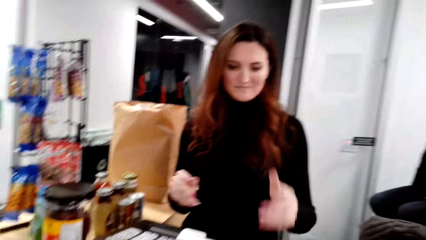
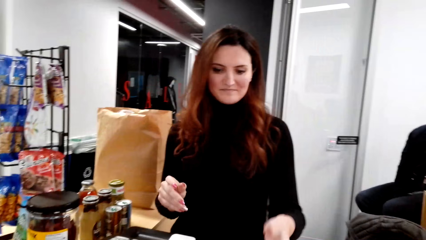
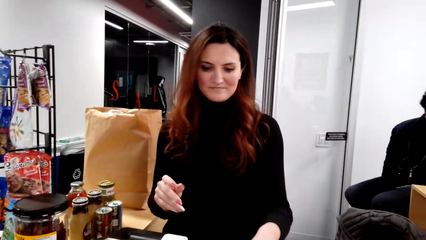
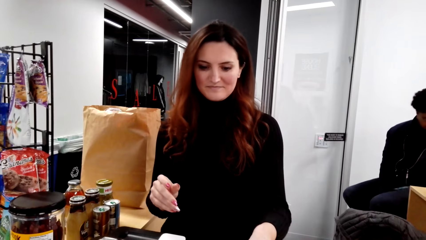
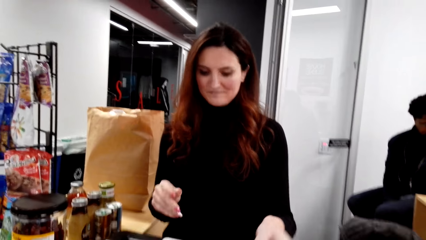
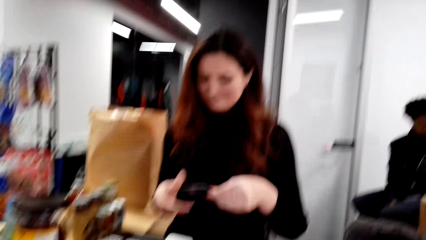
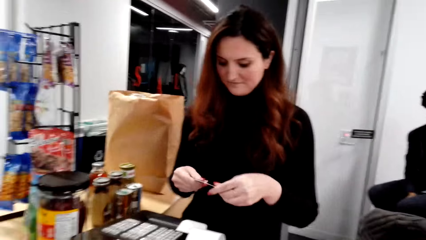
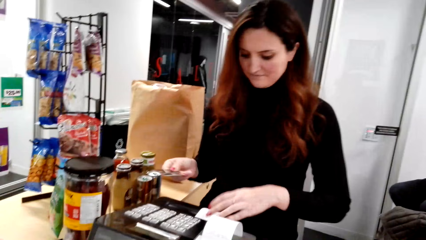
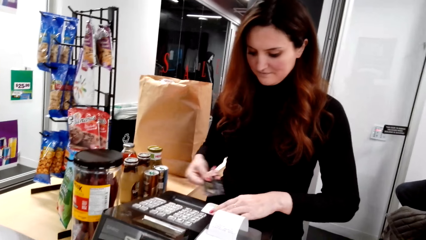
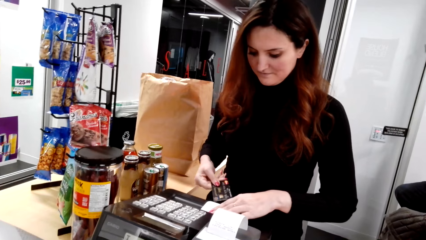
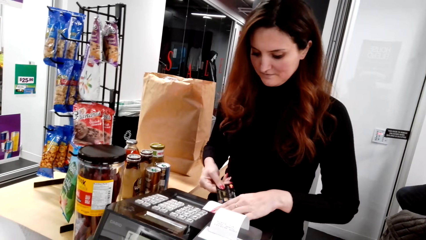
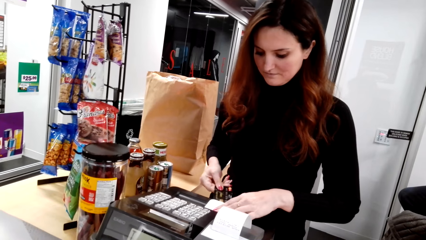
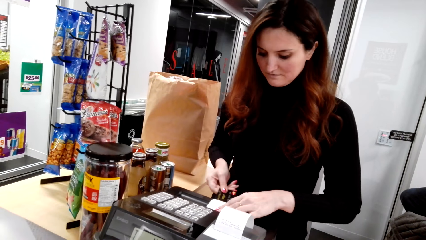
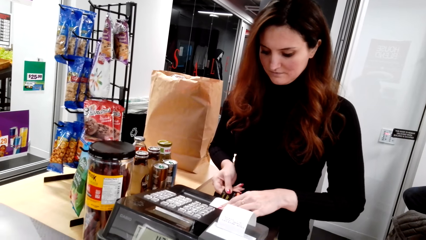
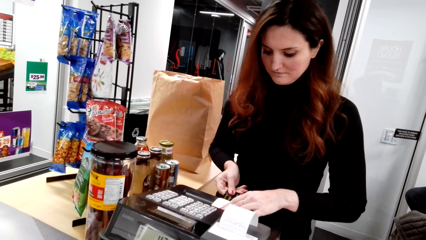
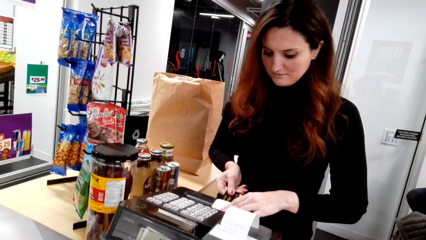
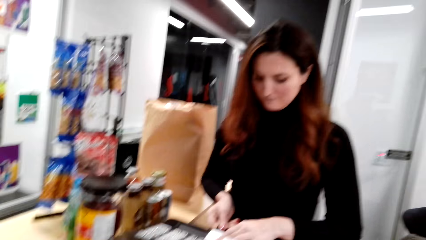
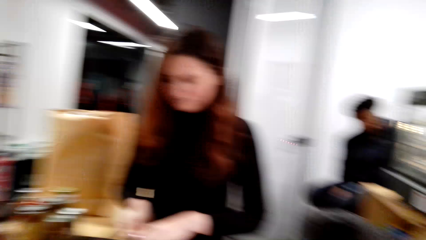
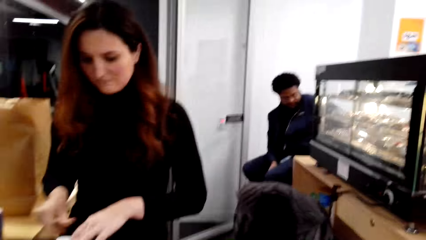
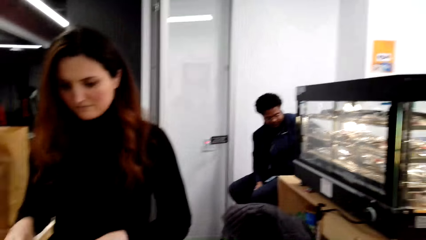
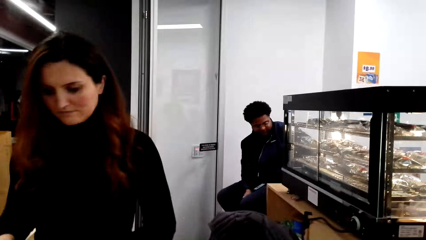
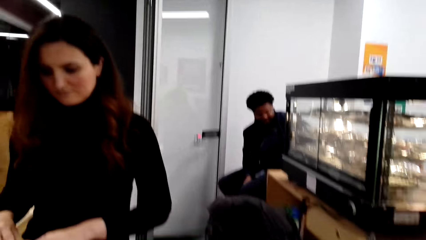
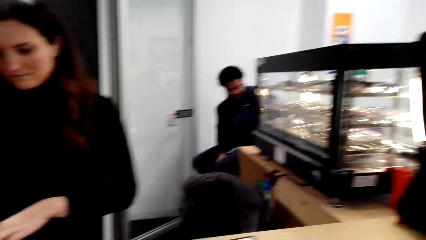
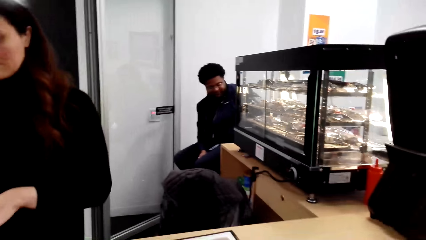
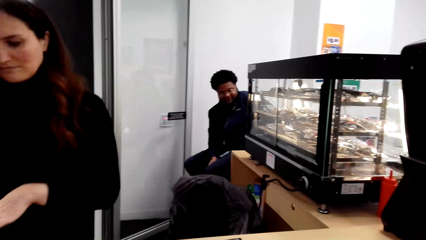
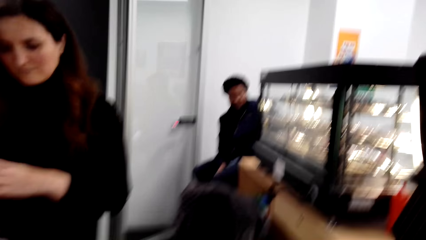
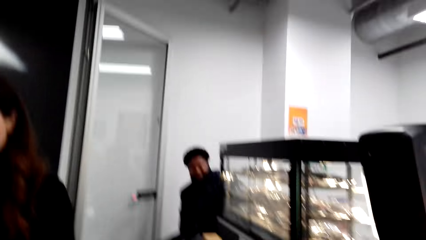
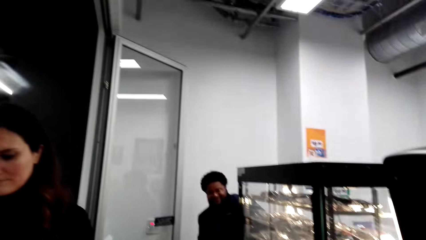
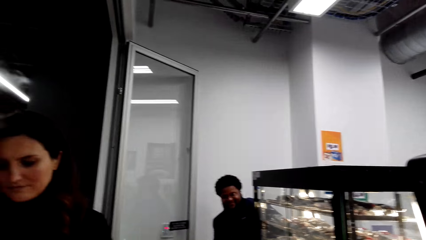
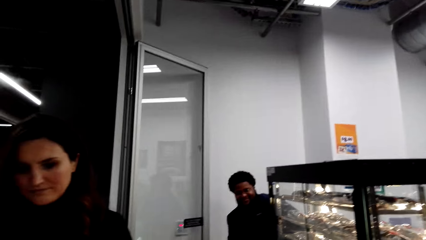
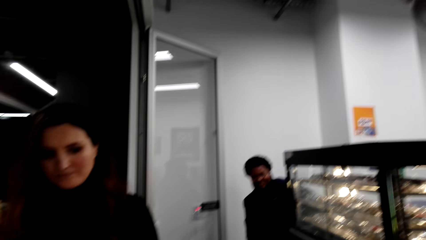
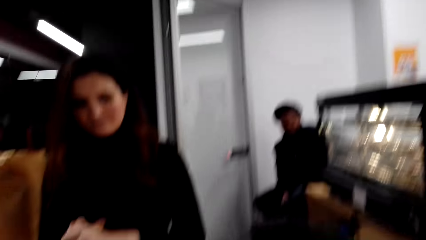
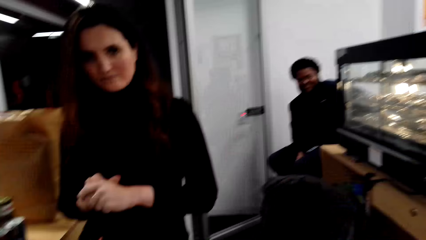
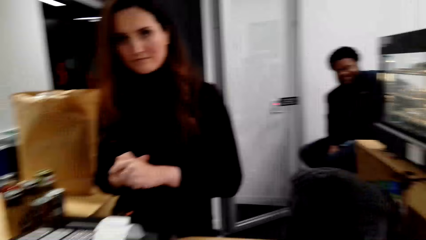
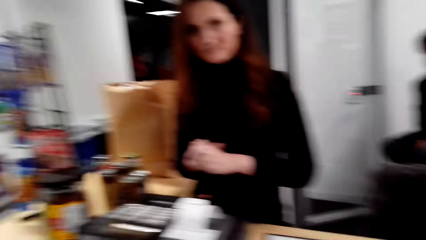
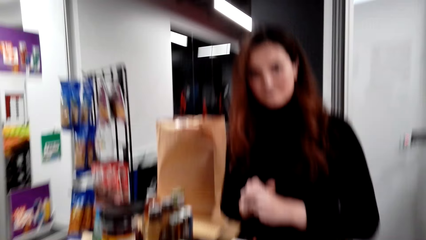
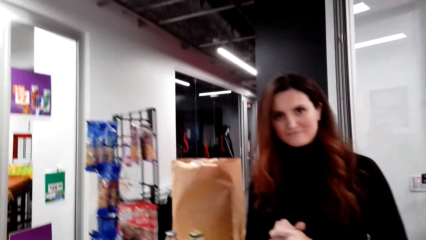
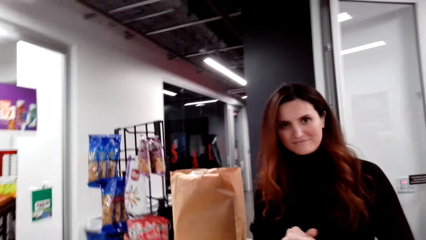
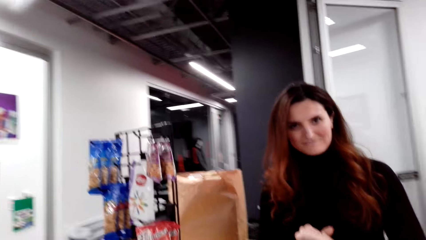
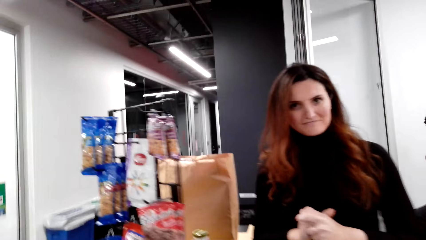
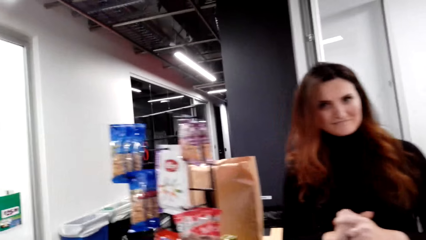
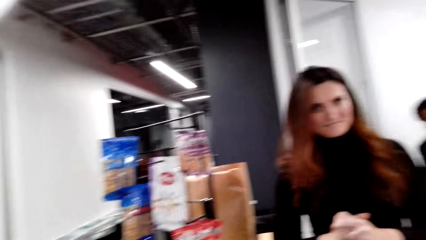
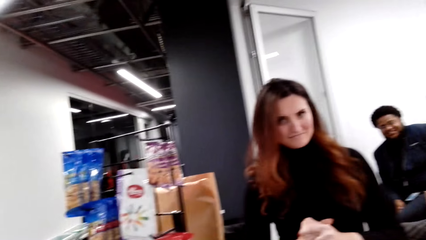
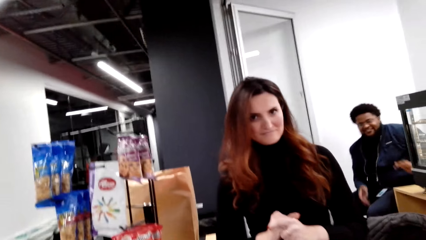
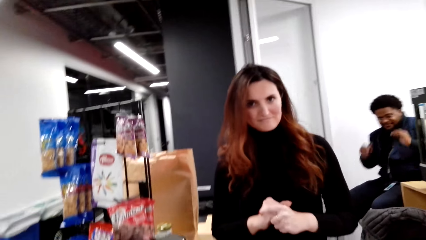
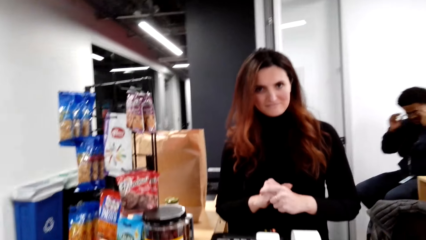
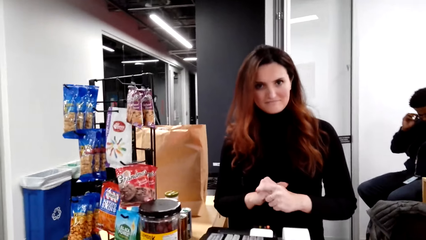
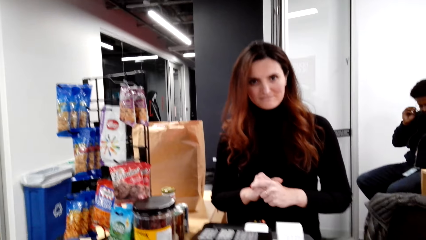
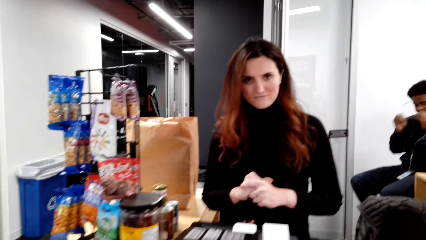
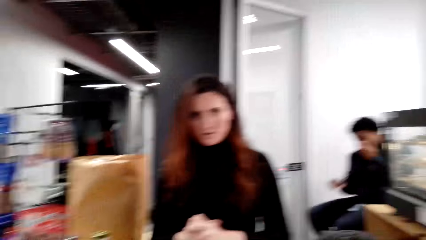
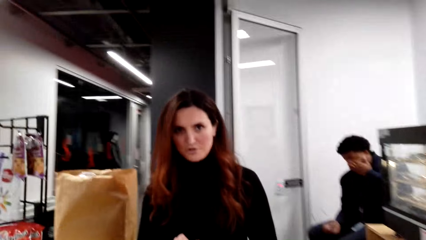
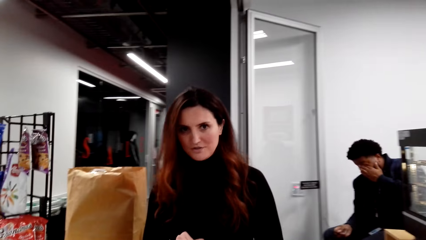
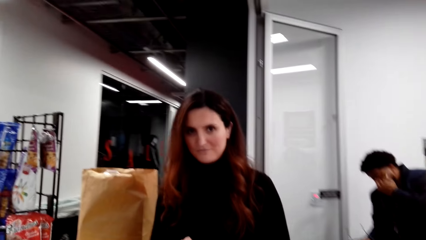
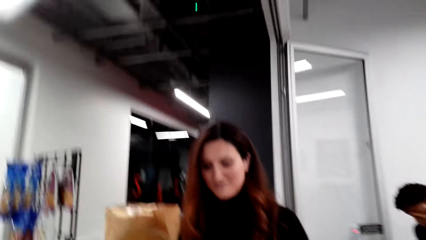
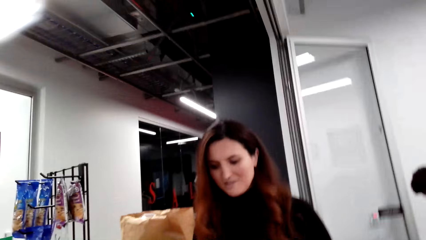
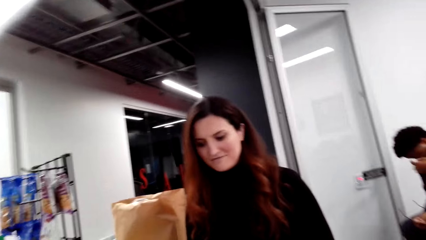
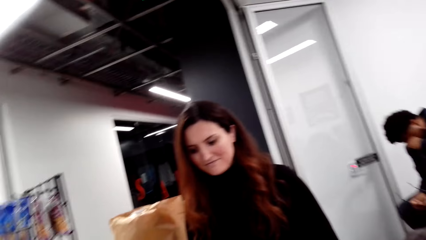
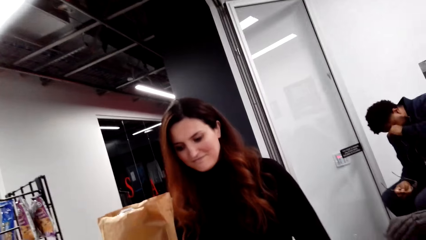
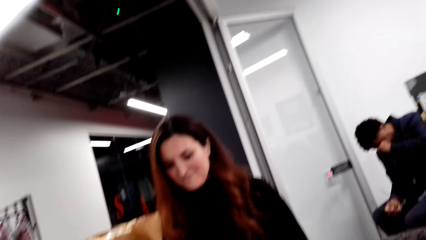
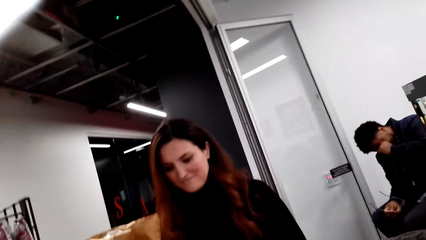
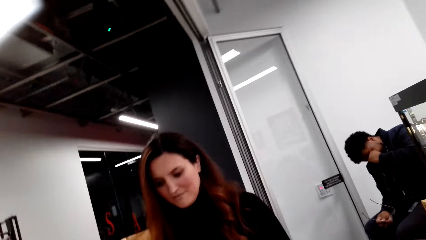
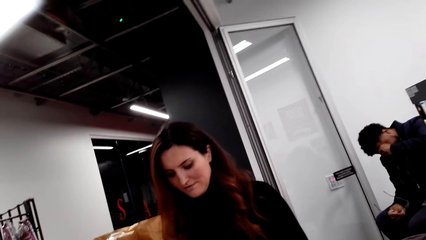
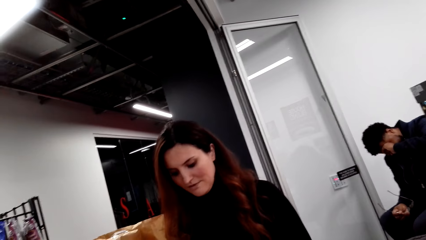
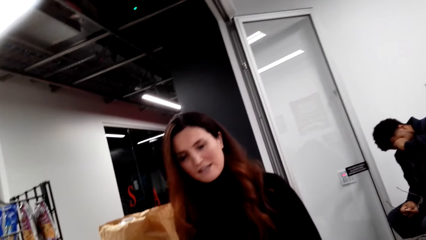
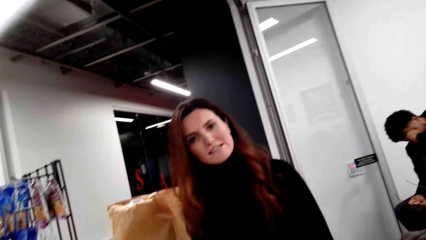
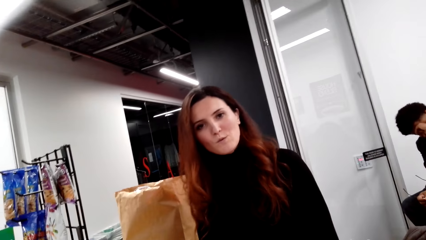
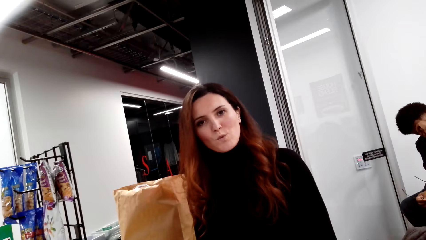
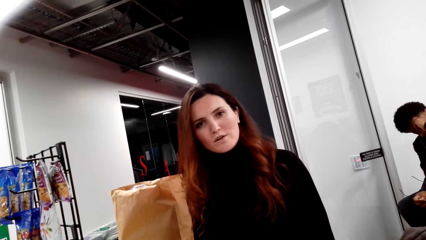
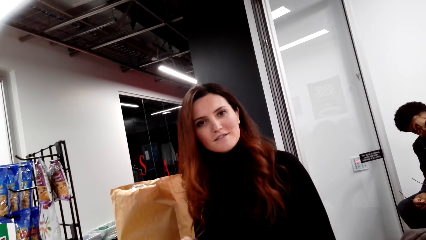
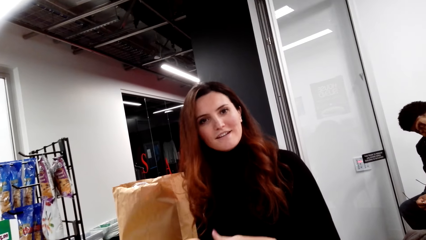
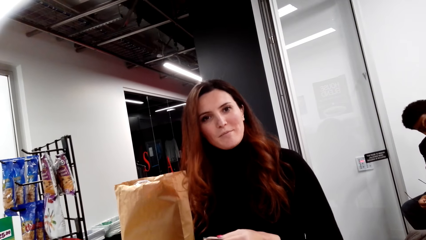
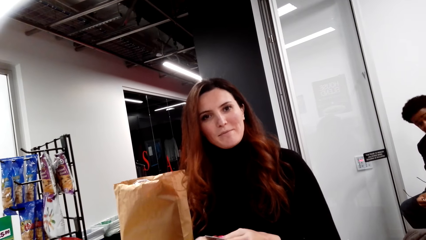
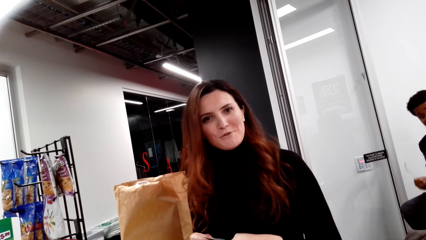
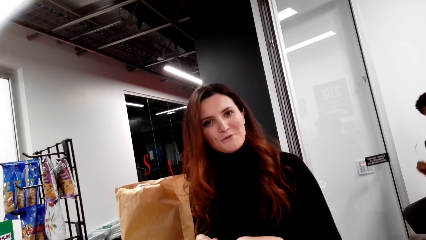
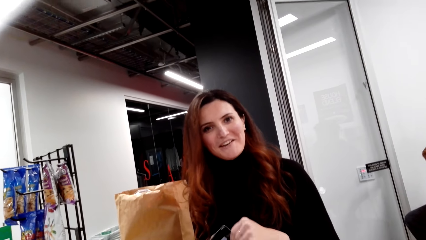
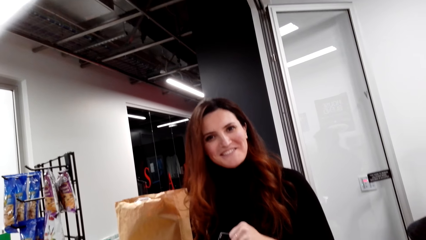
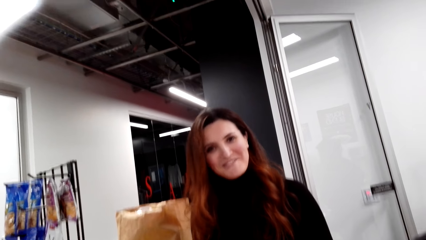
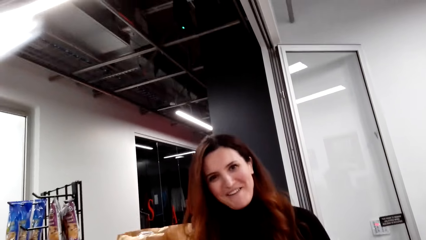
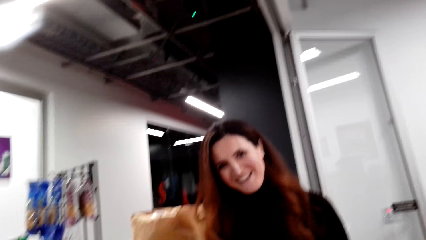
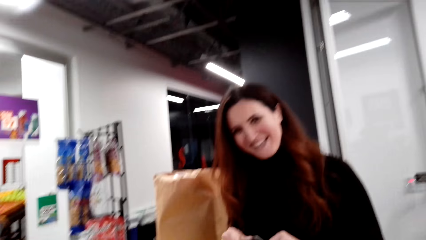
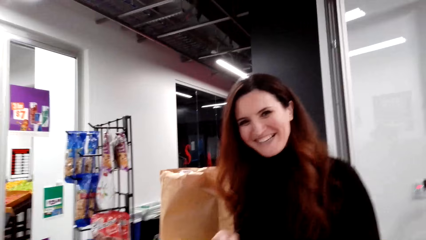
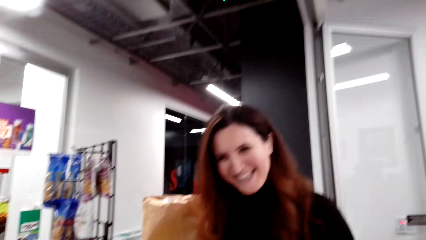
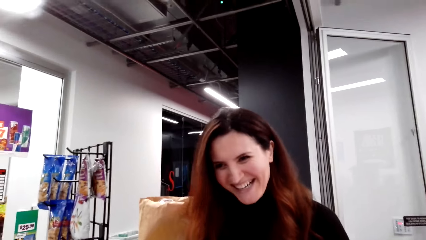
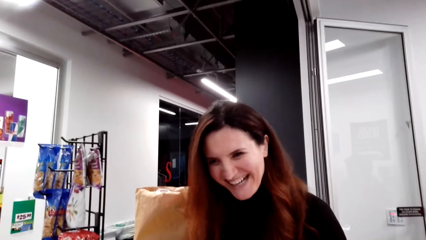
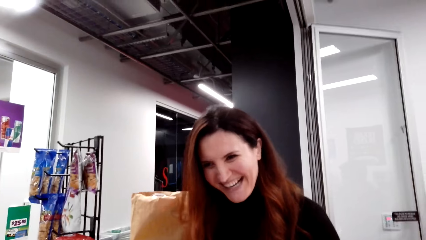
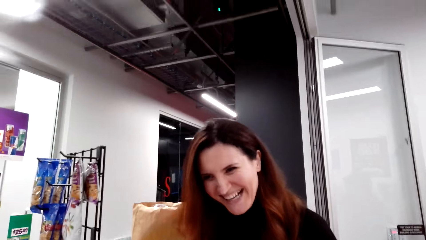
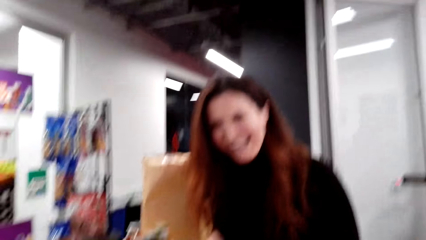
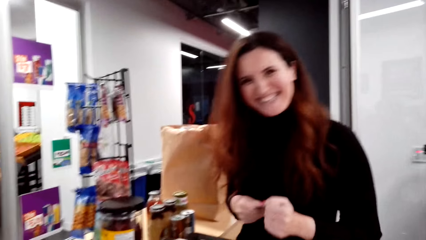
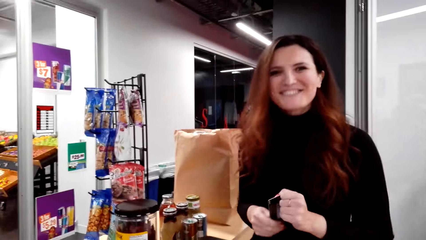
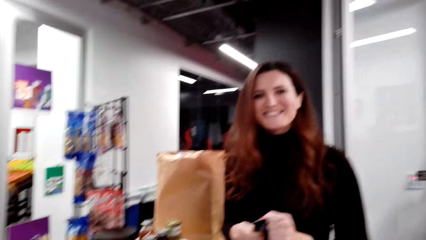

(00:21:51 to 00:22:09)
The camera wearer talks to a man. The cashier talks to the camera wearer.
